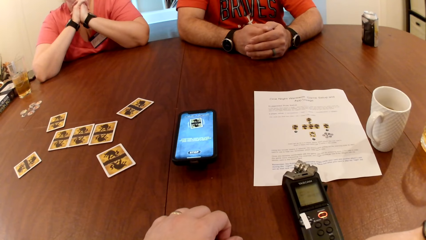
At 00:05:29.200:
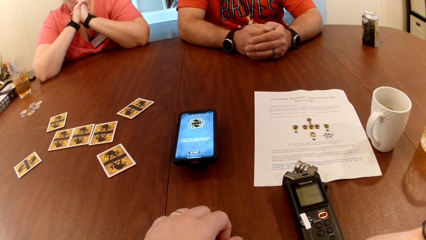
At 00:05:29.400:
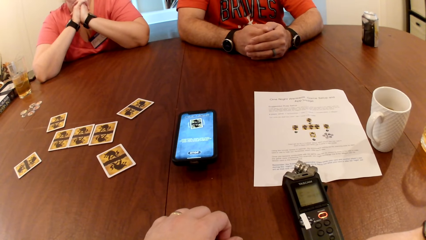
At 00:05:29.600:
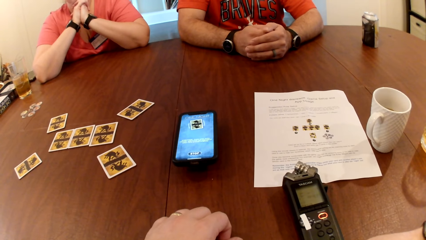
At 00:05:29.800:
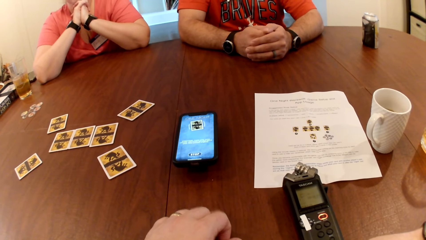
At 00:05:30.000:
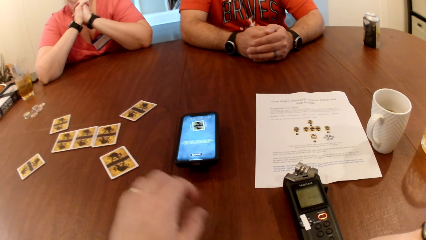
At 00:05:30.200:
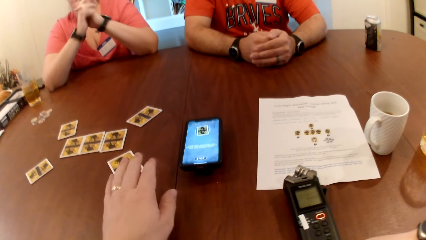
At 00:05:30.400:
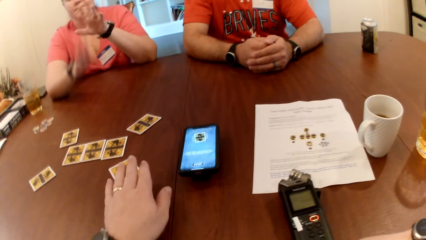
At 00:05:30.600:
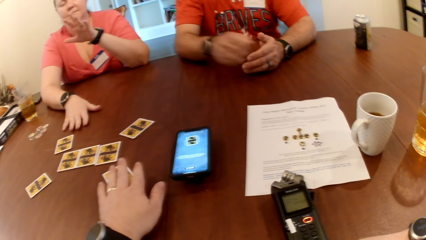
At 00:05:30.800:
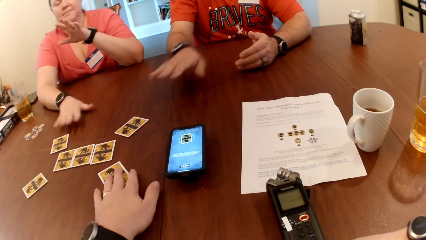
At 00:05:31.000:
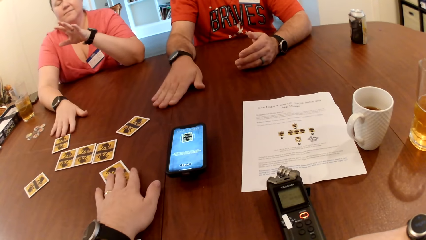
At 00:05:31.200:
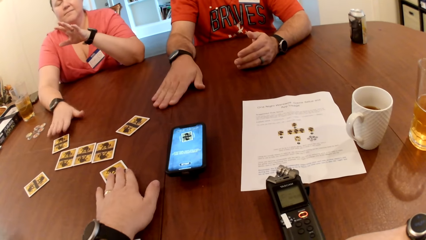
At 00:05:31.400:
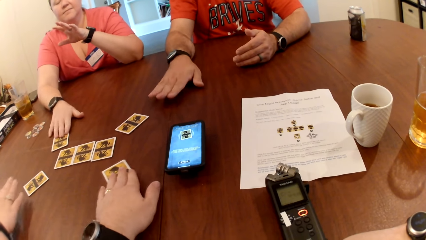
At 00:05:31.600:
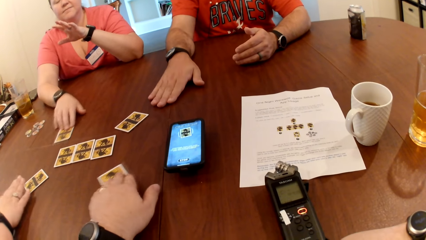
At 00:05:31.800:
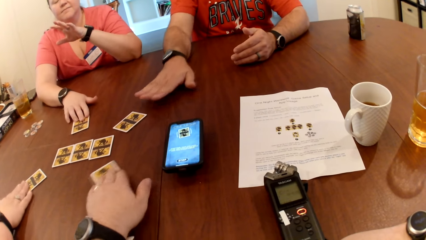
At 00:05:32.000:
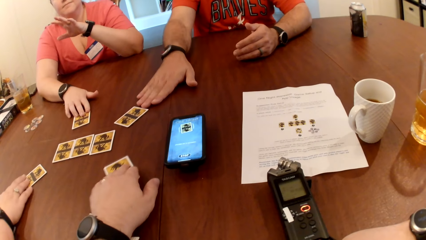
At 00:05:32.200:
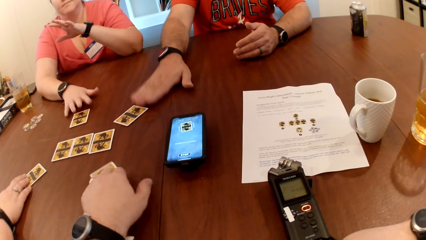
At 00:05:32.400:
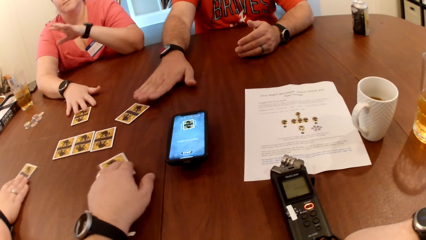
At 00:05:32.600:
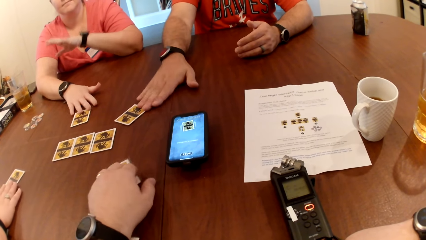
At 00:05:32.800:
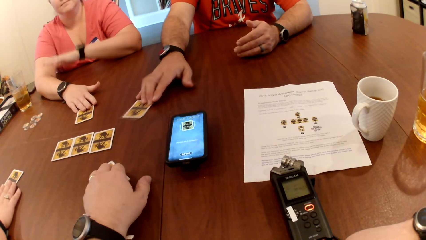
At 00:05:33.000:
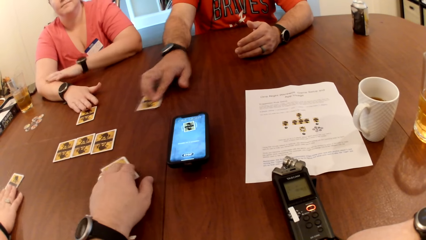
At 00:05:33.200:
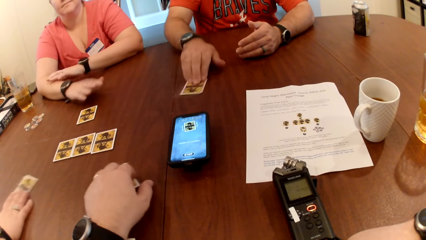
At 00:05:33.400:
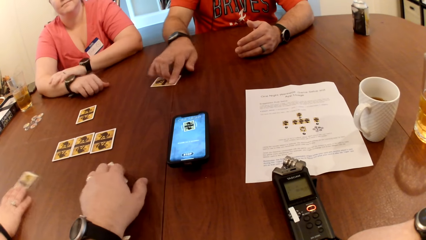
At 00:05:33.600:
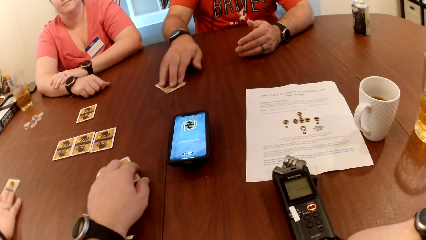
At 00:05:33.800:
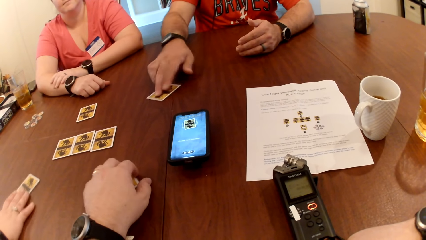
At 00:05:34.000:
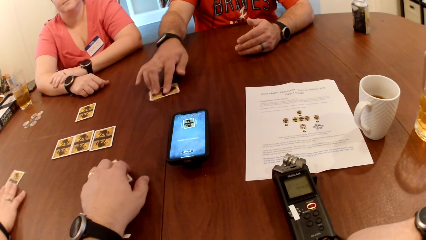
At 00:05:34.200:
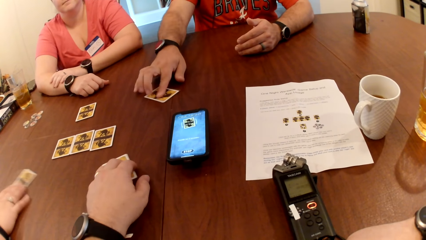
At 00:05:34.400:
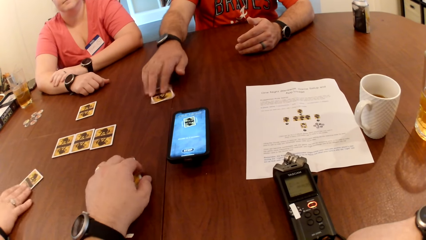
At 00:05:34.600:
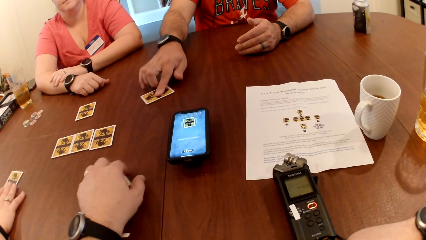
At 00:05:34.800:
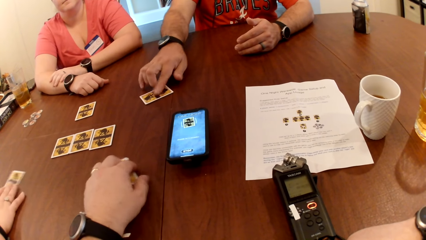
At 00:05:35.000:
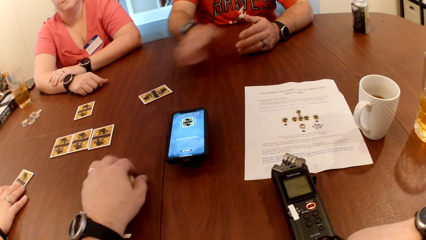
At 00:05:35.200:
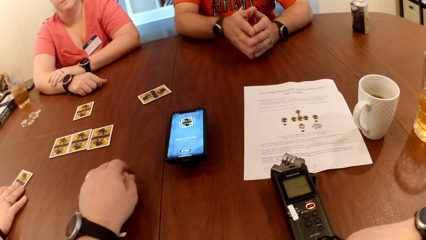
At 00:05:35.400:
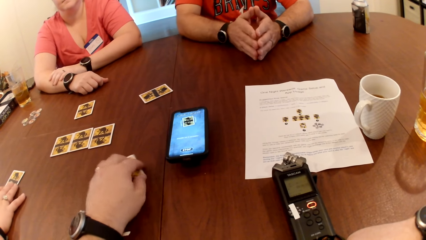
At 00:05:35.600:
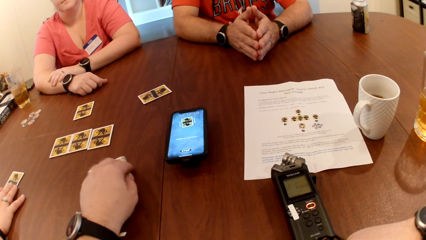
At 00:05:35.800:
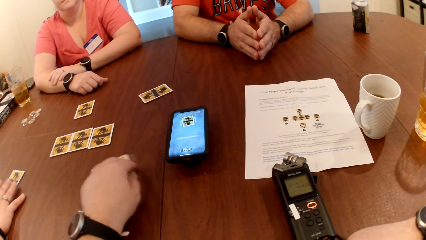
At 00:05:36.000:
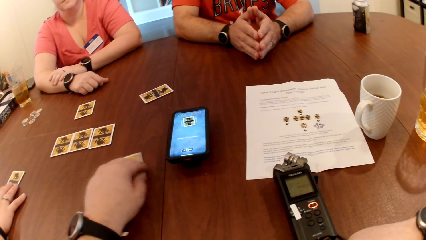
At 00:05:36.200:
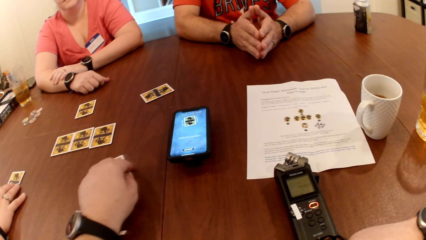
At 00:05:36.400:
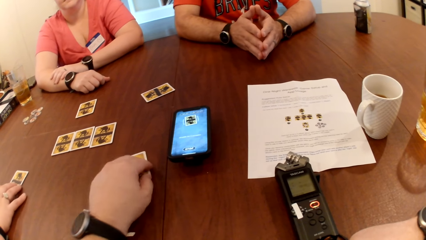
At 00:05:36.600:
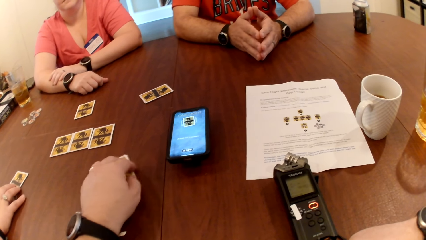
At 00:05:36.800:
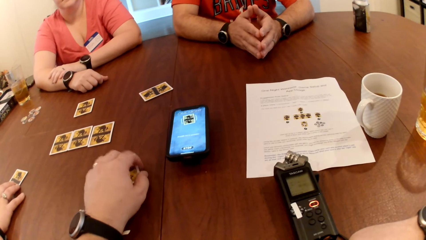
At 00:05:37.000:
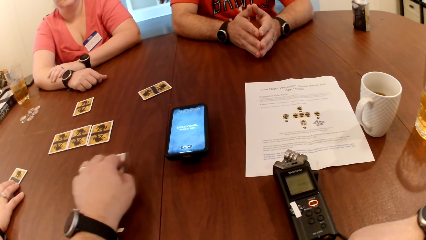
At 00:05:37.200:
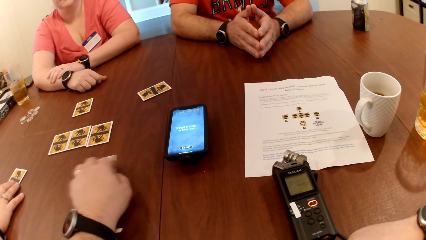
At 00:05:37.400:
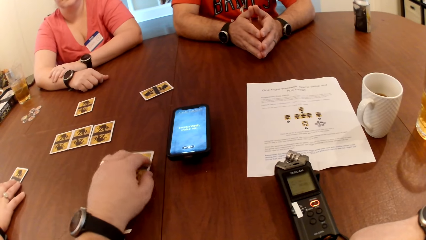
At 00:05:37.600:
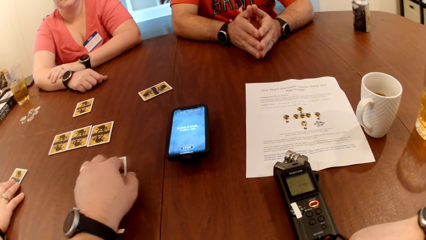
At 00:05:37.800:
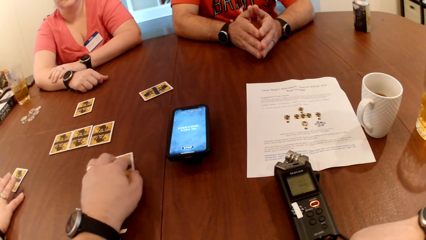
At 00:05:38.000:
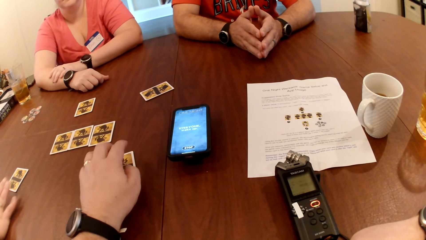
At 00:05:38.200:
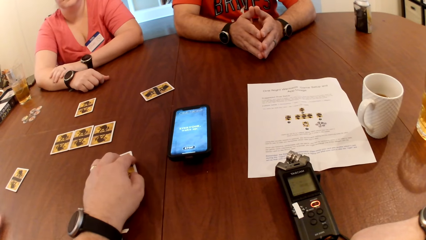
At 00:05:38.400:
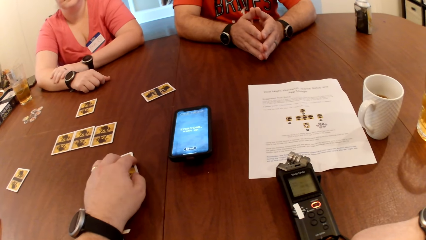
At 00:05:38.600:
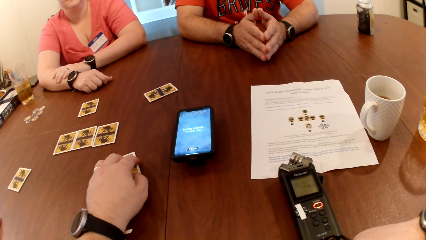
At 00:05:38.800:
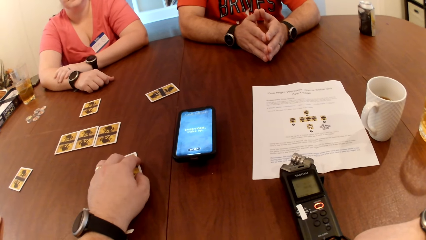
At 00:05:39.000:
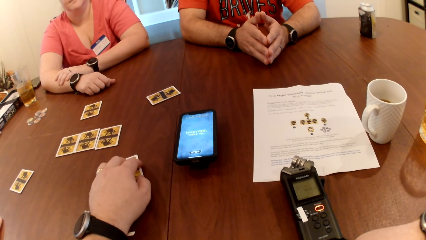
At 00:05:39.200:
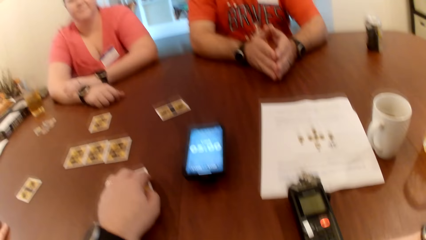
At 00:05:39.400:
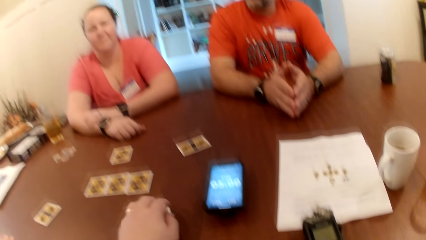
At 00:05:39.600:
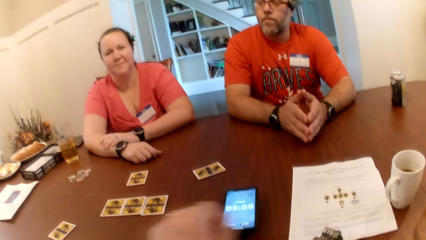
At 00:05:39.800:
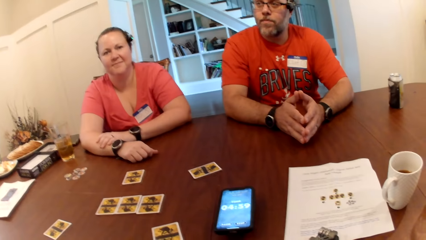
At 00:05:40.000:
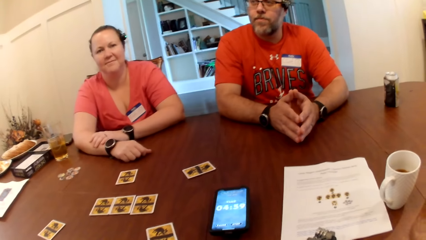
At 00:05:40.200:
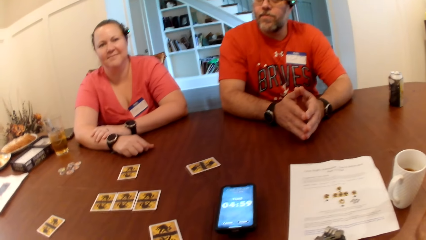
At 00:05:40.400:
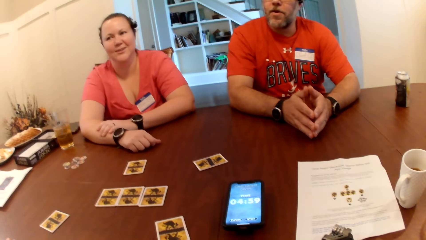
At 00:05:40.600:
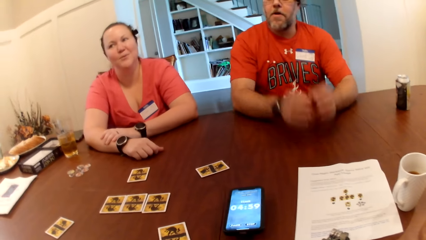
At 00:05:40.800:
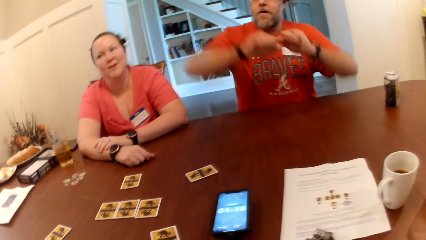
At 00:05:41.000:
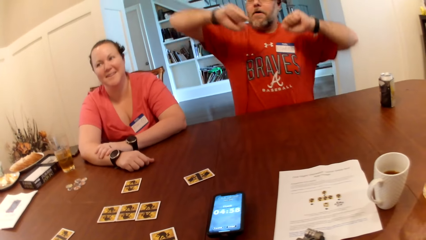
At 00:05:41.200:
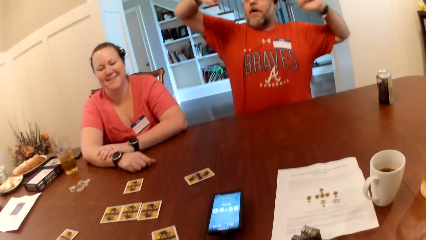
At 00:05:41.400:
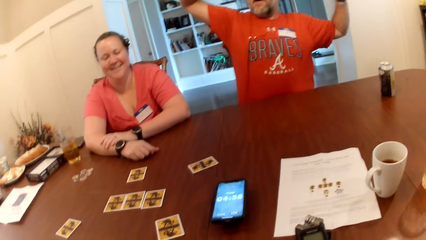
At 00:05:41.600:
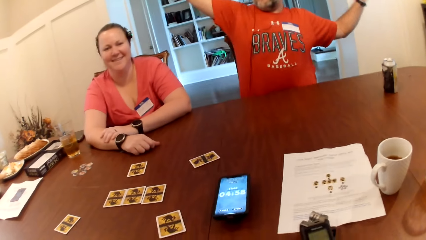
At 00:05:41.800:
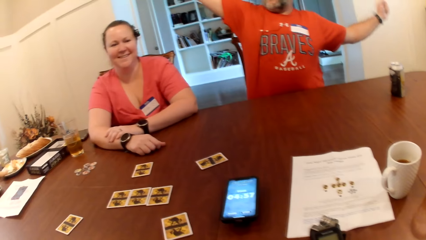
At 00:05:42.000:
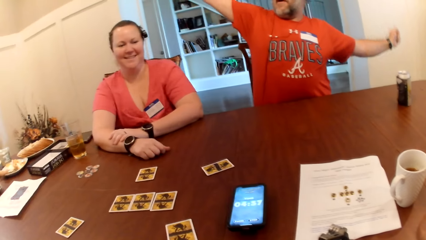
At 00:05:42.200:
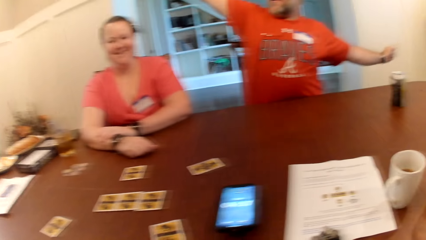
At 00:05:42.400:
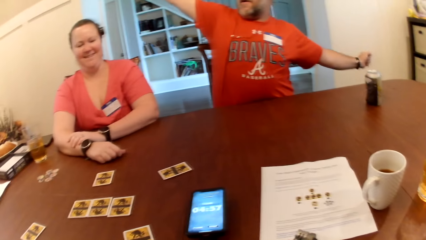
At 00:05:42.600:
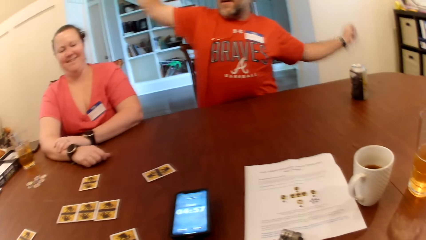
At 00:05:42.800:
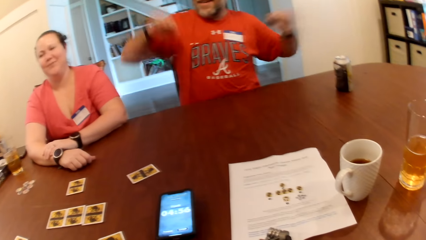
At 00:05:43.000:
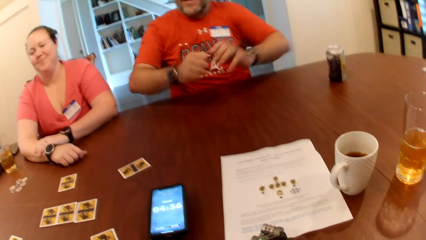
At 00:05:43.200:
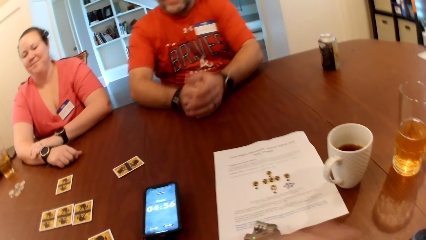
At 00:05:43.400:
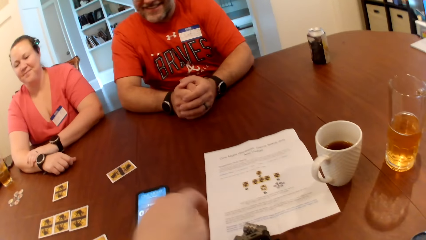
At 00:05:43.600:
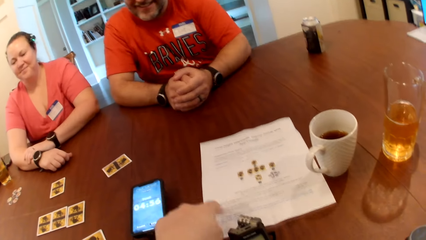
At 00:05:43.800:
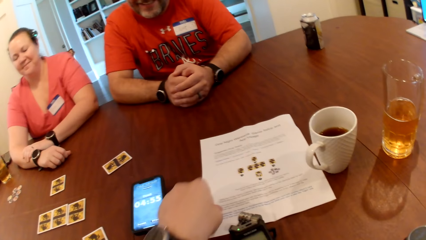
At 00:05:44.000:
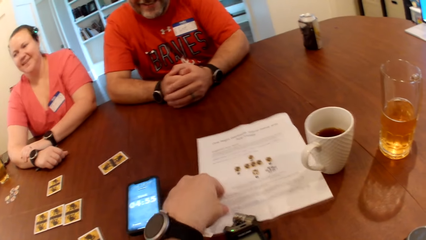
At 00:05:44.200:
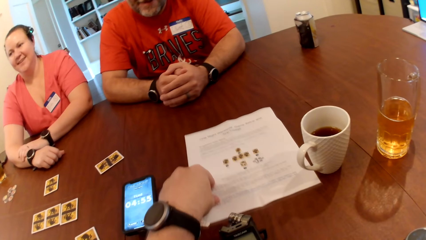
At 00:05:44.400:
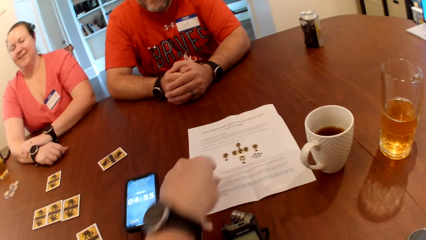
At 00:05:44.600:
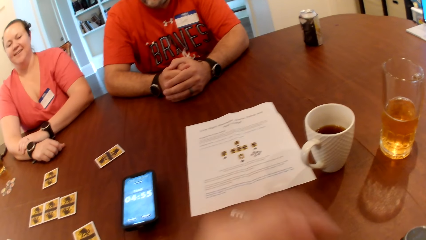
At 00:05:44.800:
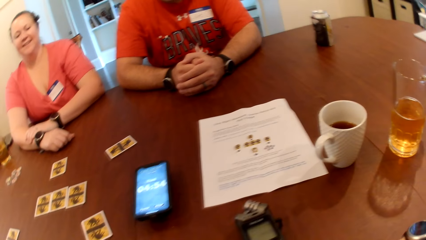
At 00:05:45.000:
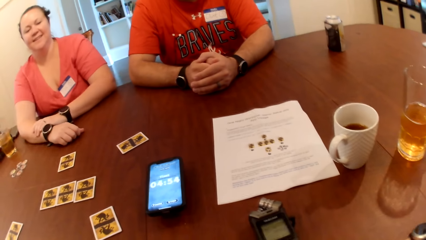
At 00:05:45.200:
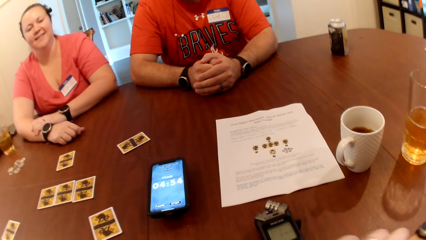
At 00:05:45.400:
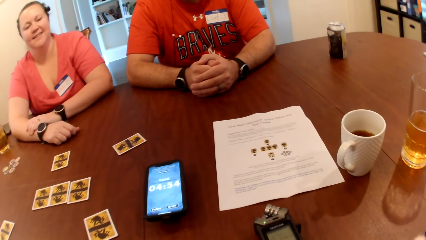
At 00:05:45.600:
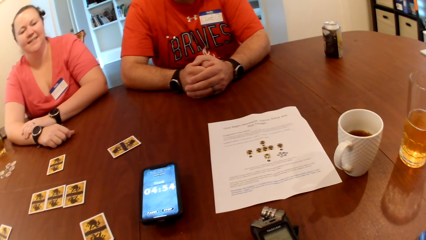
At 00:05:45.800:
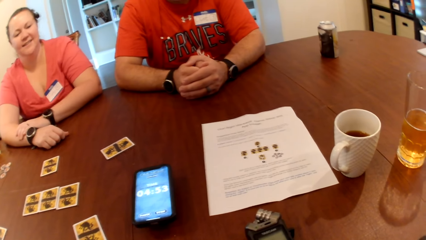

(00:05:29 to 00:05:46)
A woman moves the card on the table with her right hand. The camera wearer moves the card on the table with his left hand. A person checks cards. The camera wearer checks the card. Another person checks cards. A third person checks cards. Another woman moves a card on the table with her right hand. A man moves the card on the table with his right hand. A person opens her eyes. The first person opens his eyes. The first person stretches. The camera wearer touches a paper on the table with his left hand.
